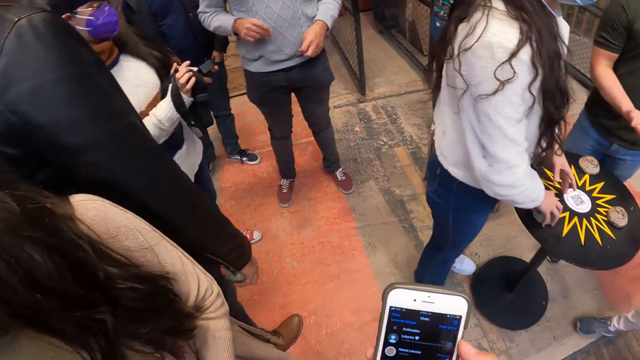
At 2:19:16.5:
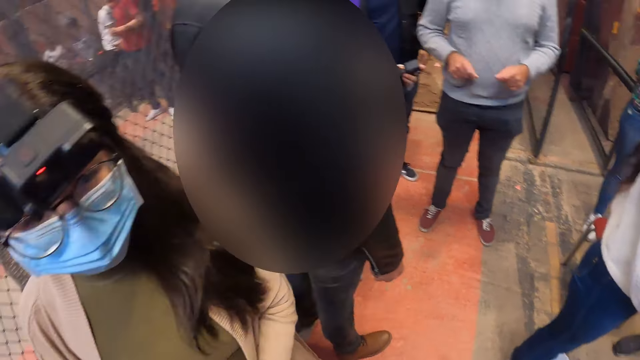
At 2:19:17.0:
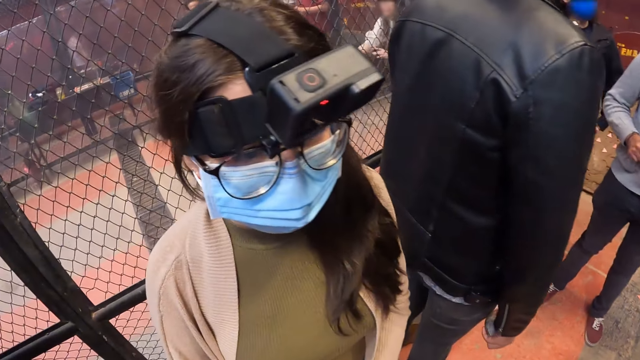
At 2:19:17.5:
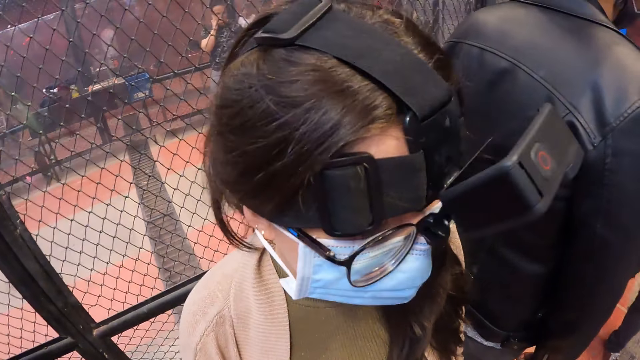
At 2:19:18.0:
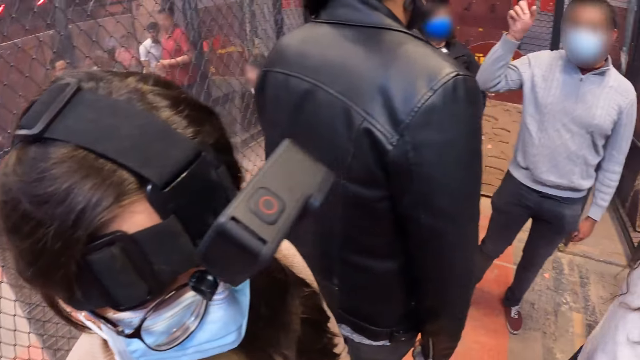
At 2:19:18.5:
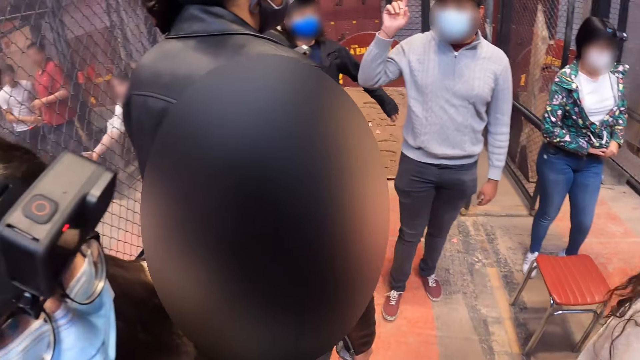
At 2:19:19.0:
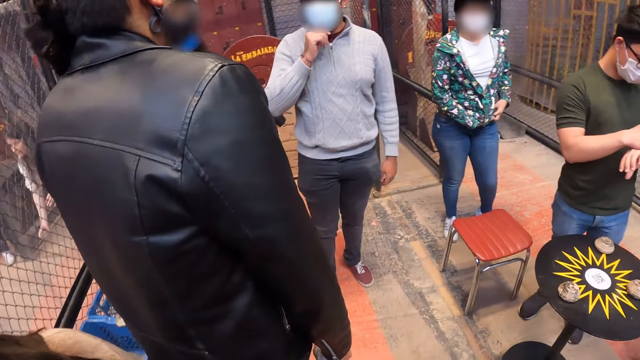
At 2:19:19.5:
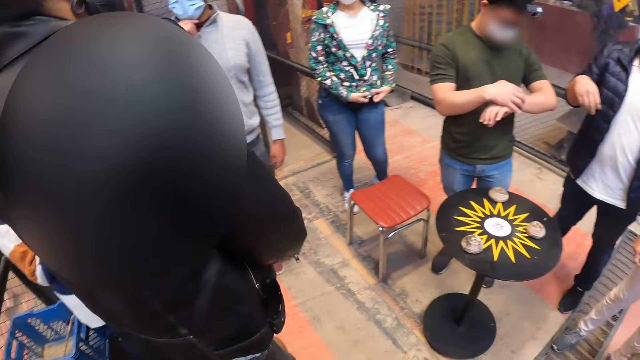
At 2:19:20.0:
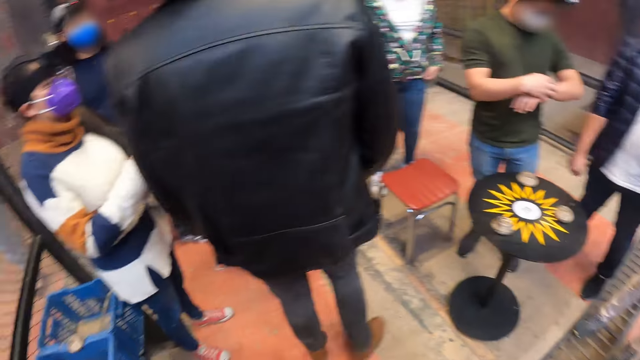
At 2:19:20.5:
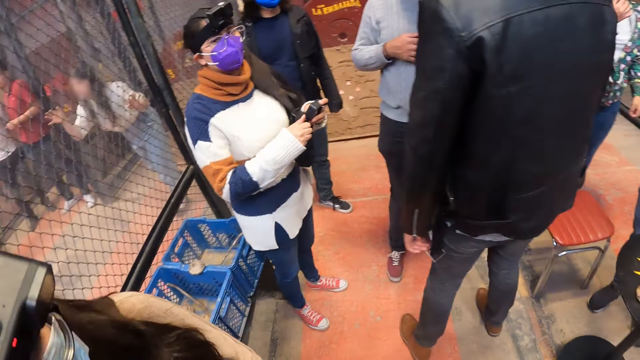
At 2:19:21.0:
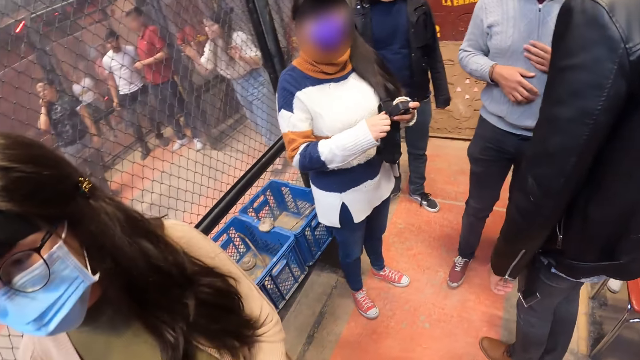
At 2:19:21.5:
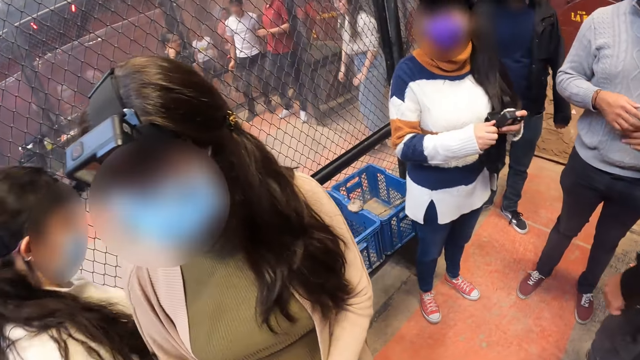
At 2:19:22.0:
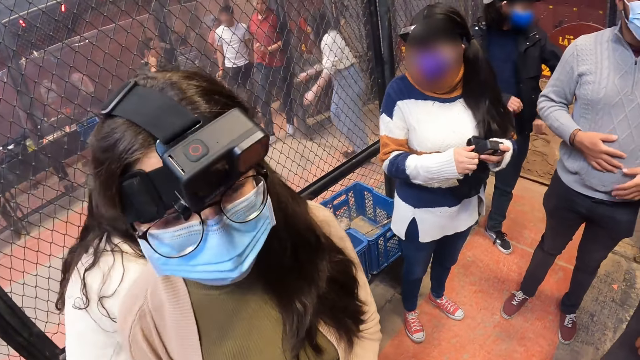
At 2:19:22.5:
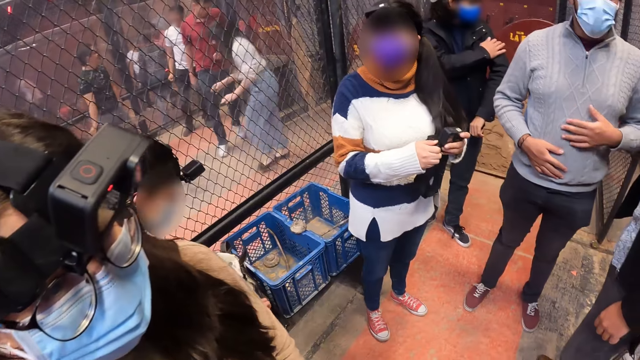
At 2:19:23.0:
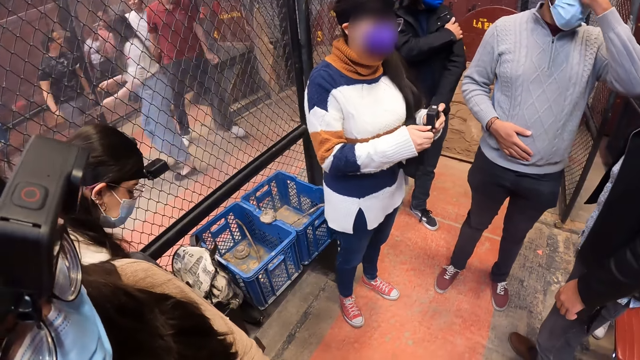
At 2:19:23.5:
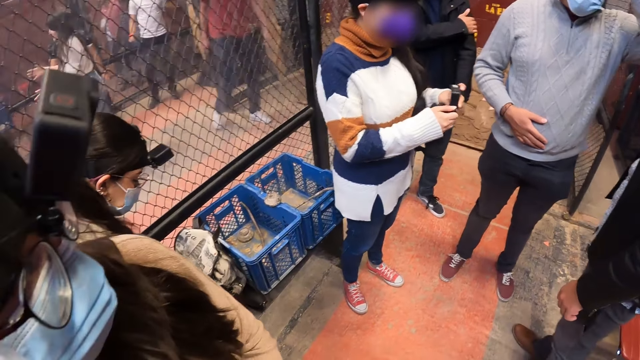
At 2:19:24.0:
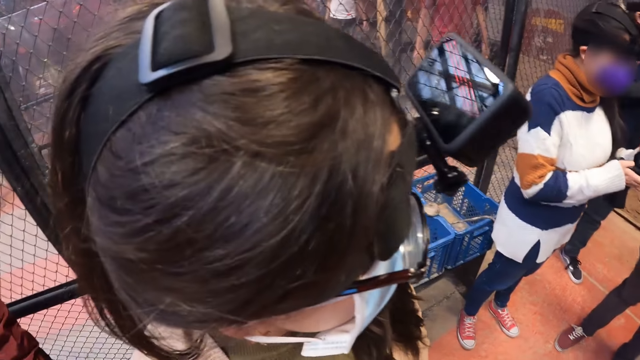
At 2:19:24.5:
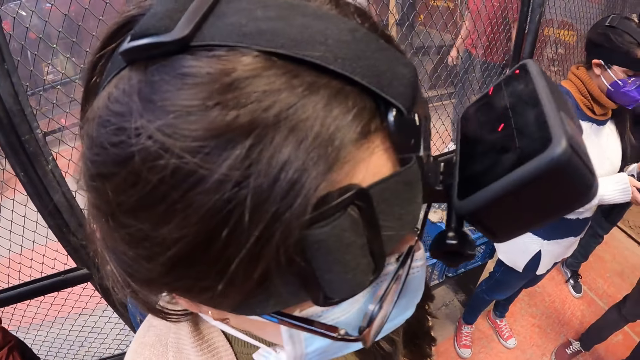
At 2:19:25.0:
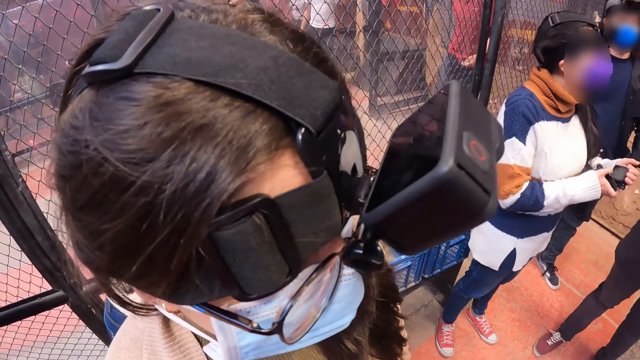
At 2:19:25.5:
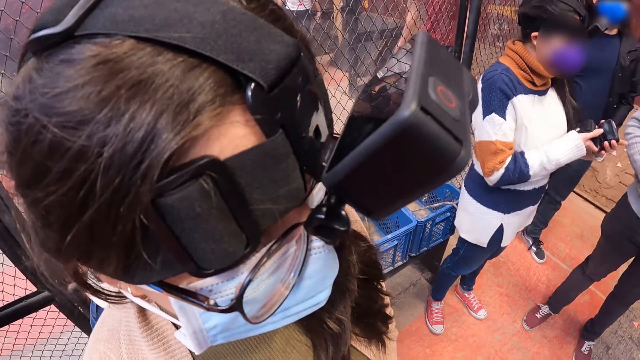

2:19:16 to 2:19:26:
The camera wearer looks around. The woman tightens the headgear to a camera with both hands.

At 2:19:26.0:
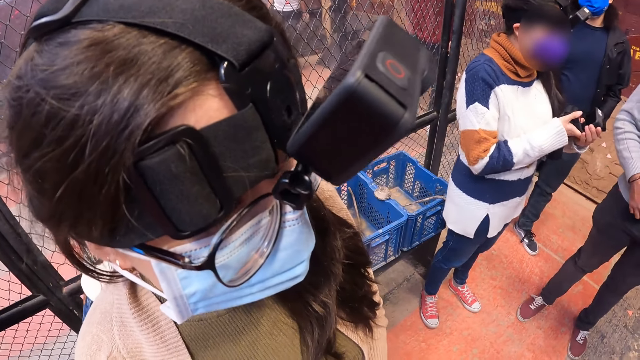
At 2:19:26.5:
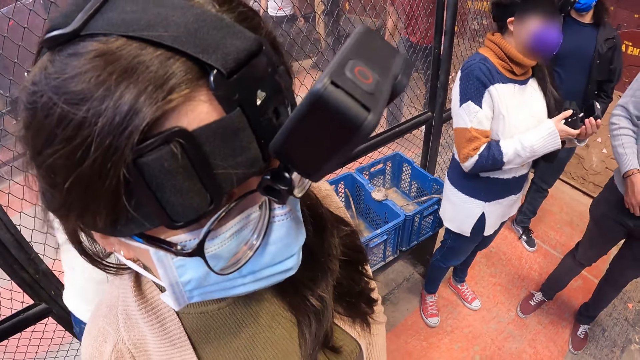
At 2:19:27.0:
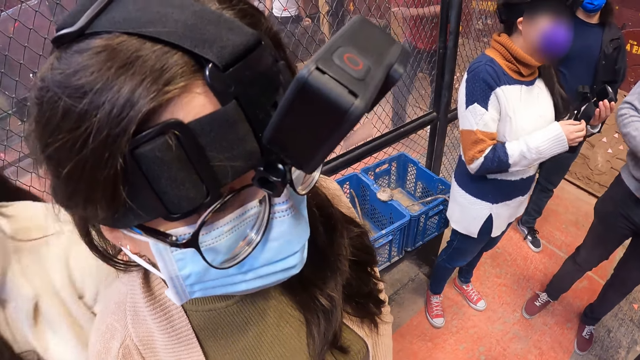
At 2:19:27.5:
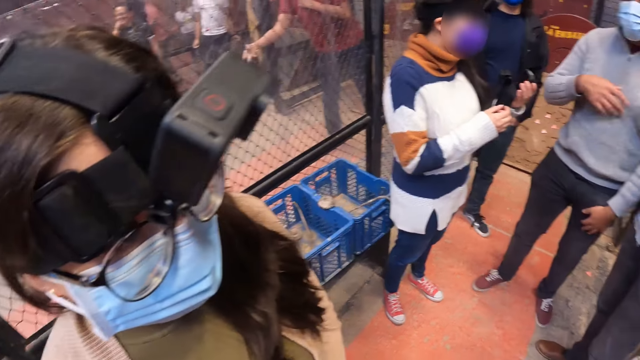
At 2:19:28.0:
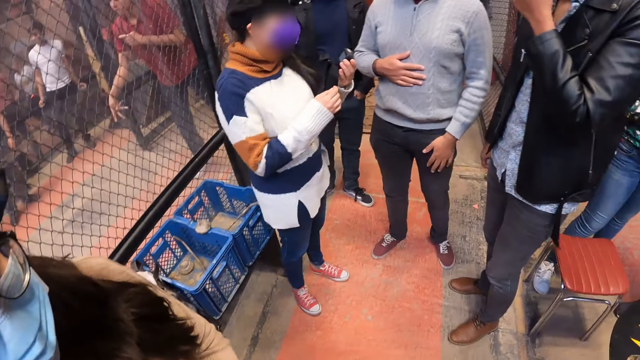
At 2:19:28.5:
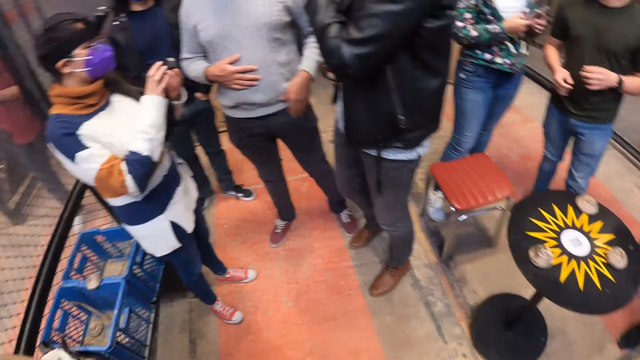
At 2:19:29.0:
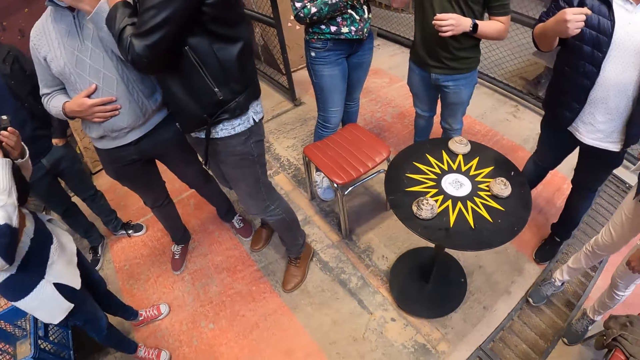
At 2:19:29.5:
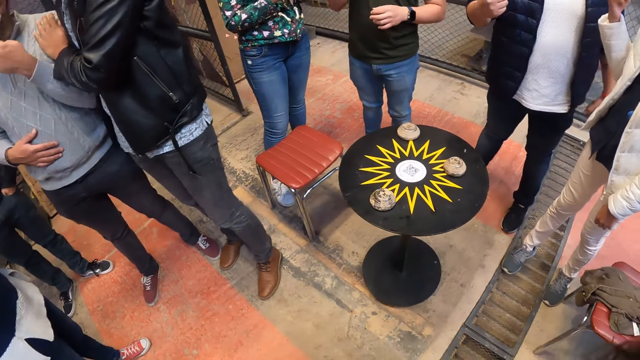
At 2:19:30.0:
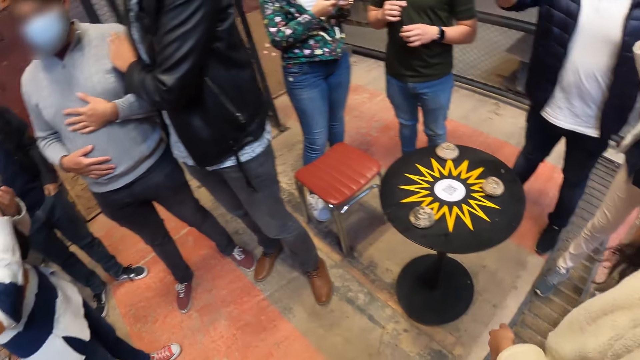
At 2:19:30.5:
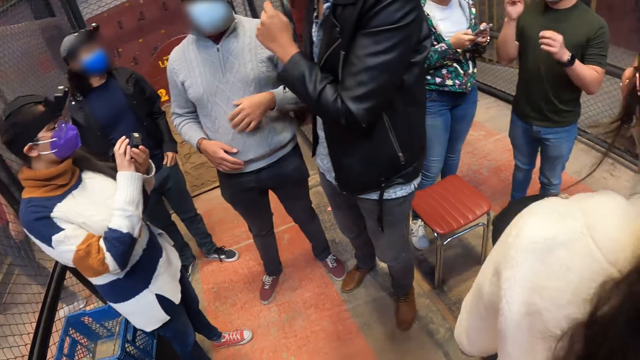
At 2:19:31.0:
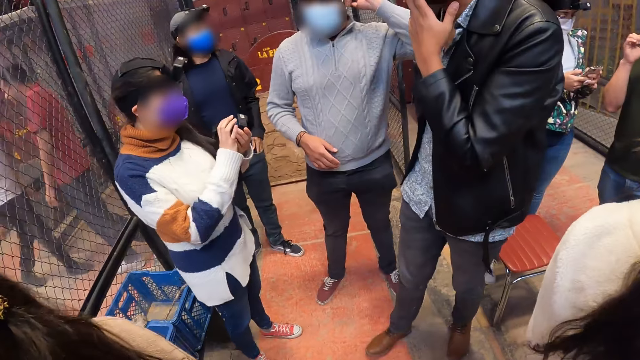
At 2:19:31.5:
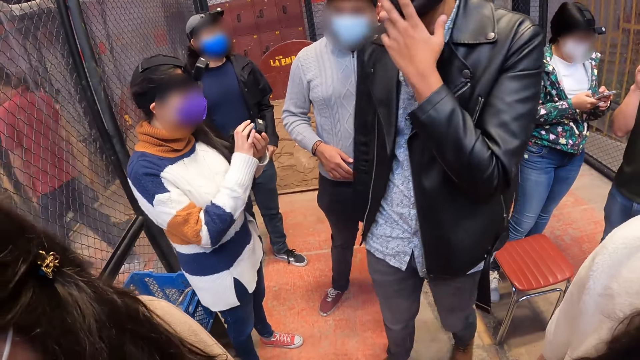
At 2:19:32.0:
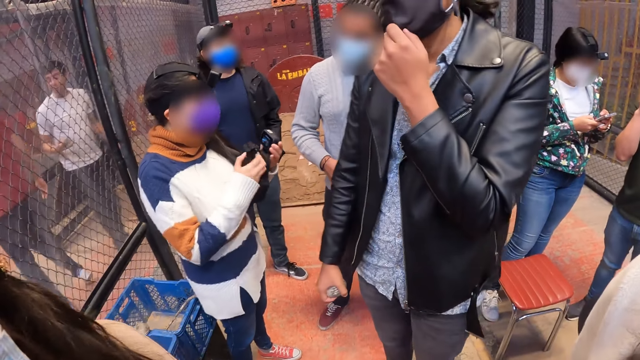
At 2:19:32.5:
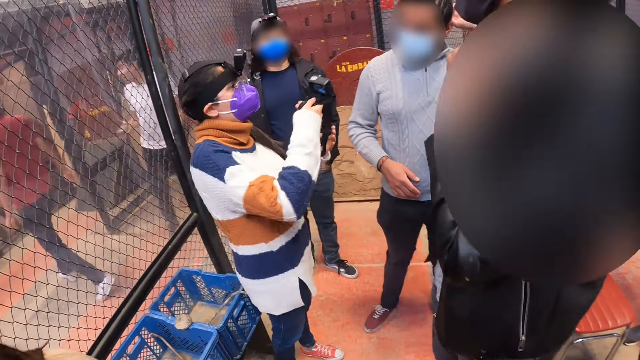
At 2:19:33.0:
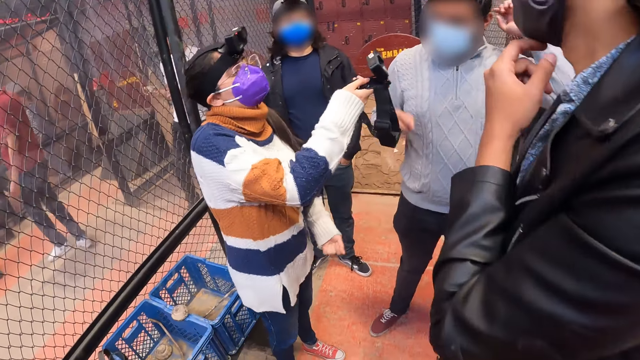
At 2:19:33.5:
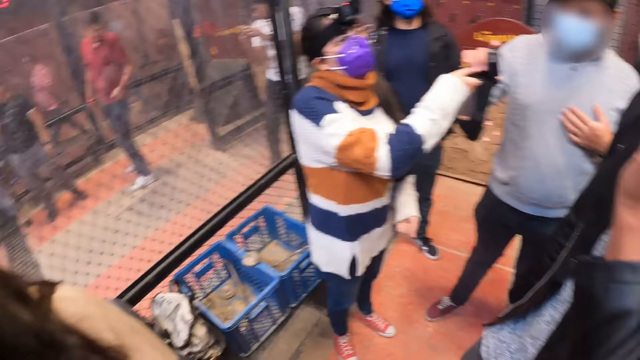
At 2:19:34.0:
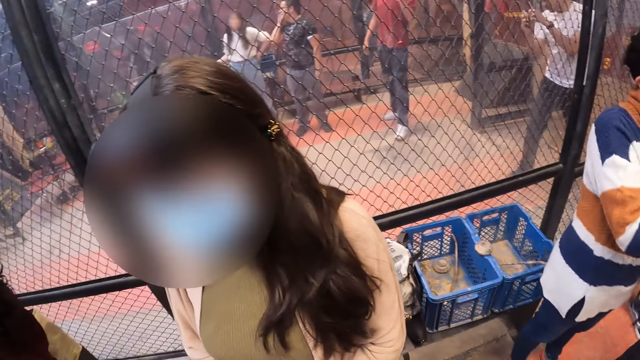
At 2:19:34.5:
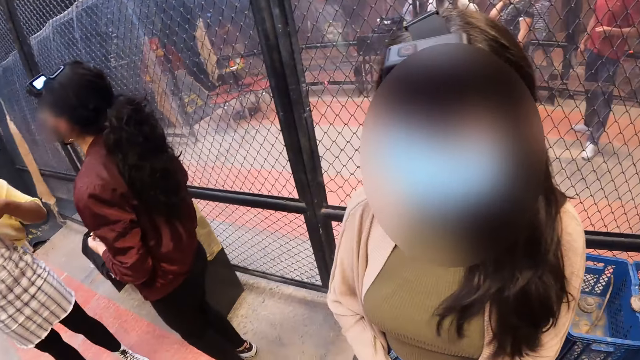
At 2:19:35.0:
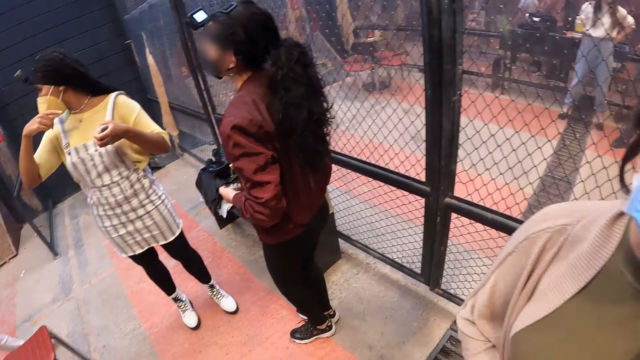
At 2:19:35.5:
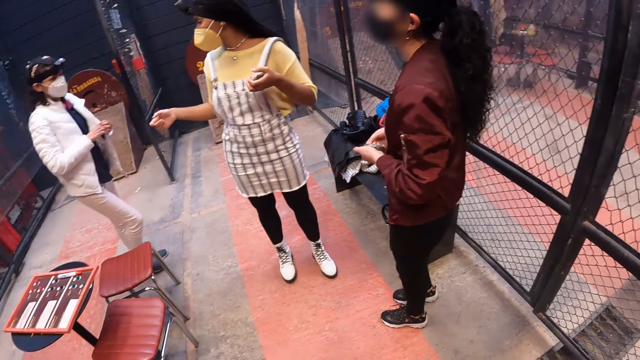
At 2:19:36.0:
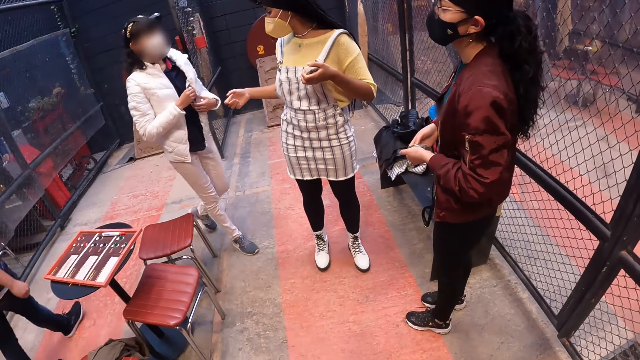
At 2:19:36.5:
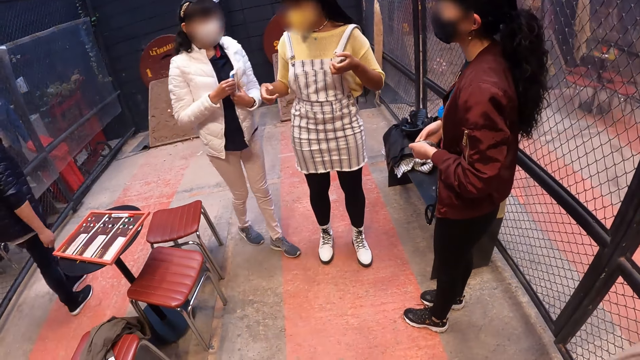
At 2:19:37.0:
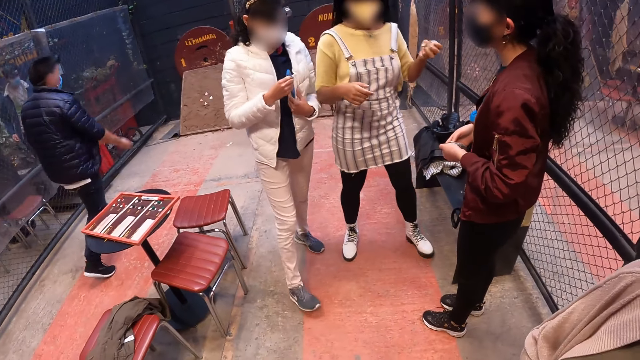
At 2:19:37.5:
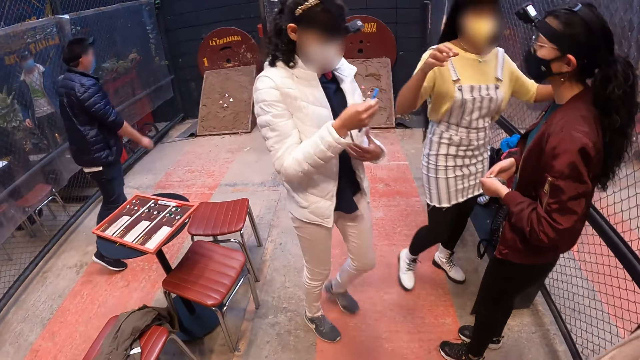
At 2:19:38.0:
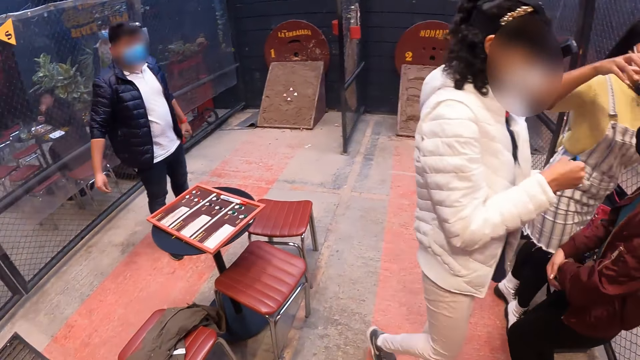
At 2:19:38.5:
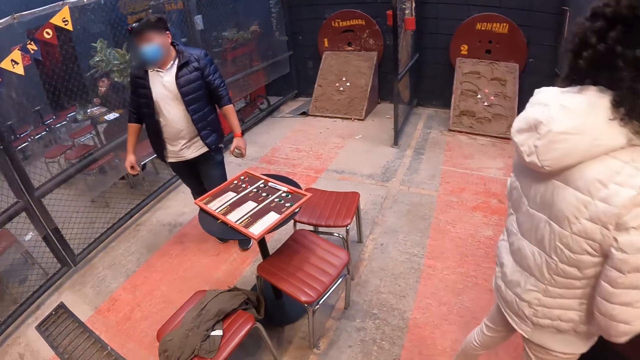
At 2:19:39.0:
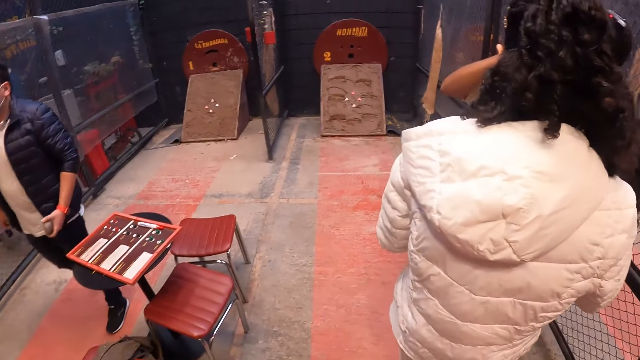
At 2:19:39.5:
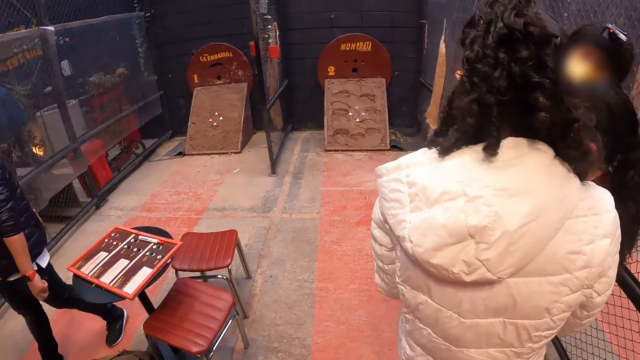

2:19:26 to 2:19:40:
The woman operates the camera with both hands. A man touches another man with his right hand. The other man takes the camera and the headgear from the woman with his right hand. Another woman takes a phone from her jacket with her right hand. A third woman operates the camera on the head of a fourth woman with her right hand.
